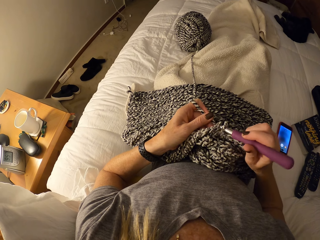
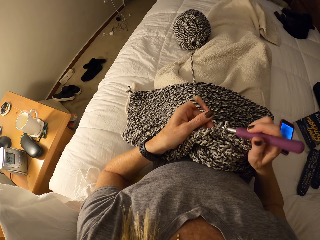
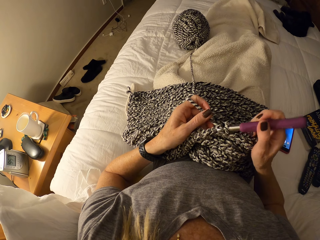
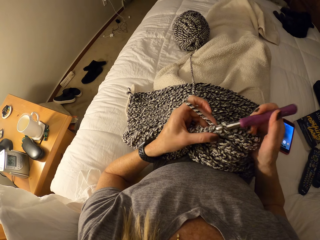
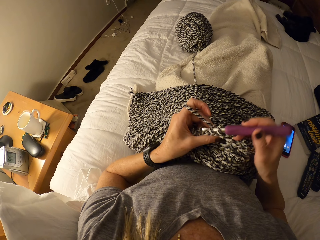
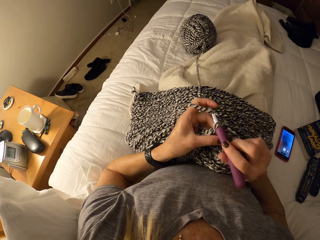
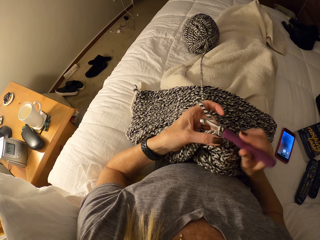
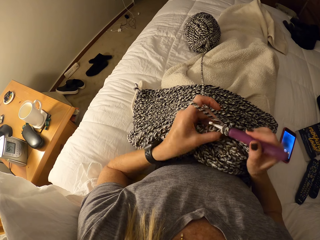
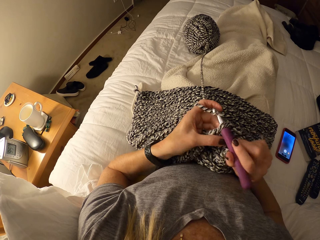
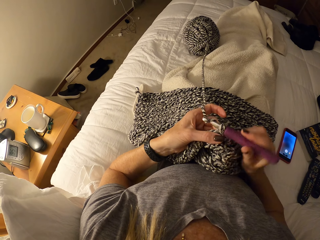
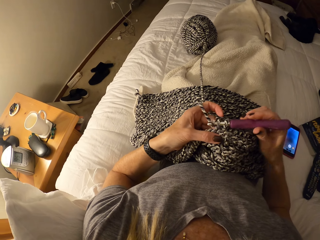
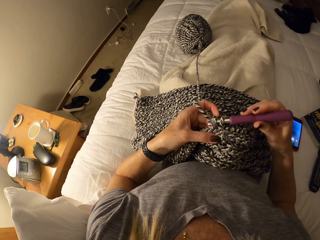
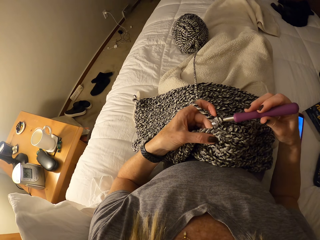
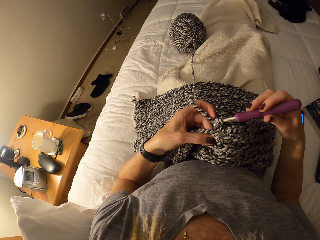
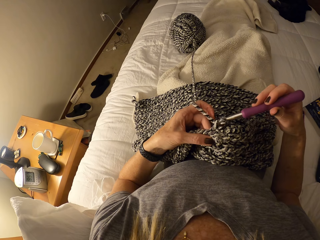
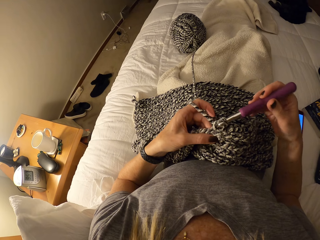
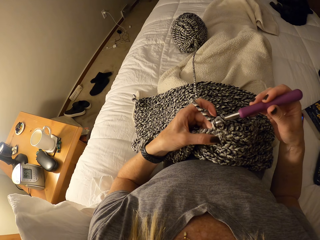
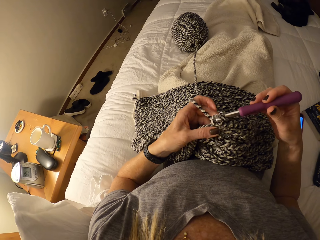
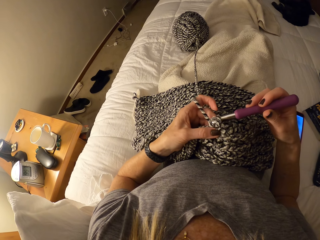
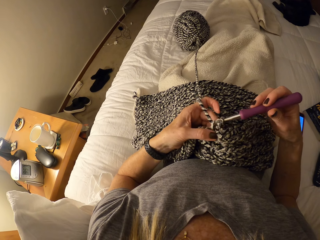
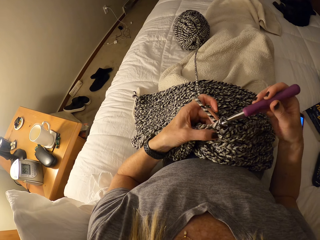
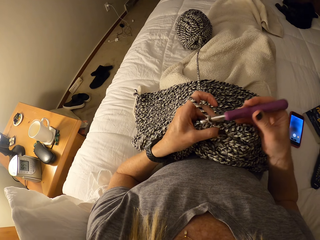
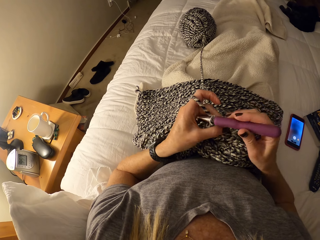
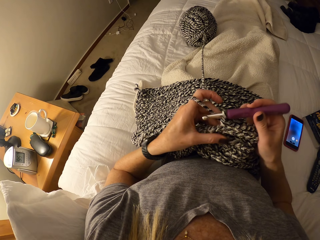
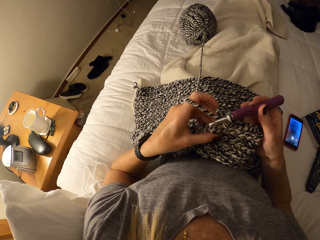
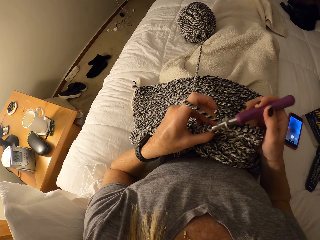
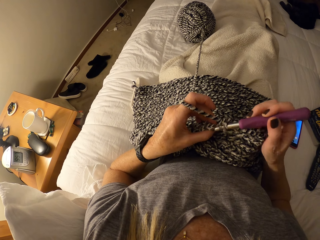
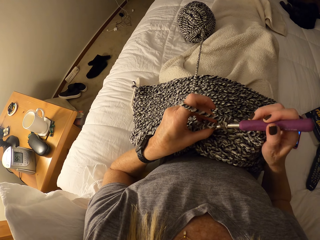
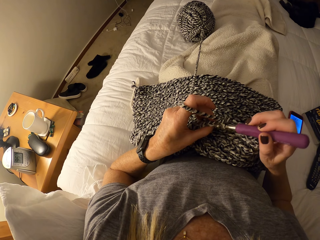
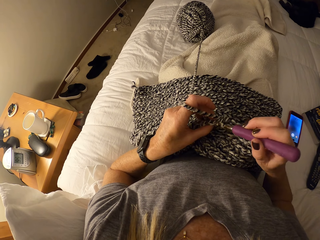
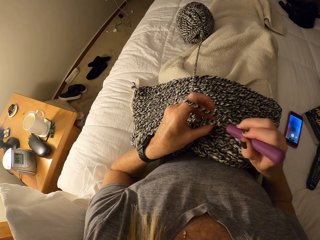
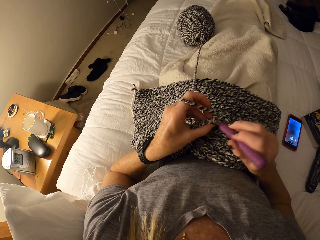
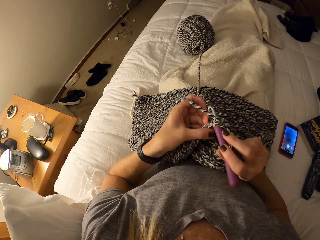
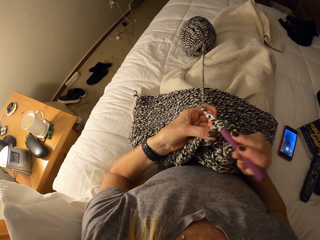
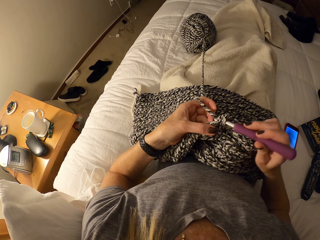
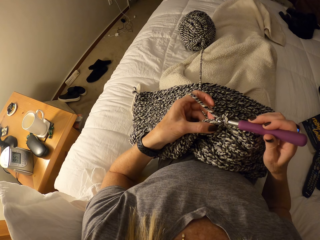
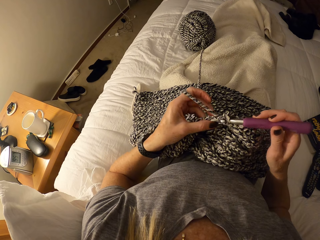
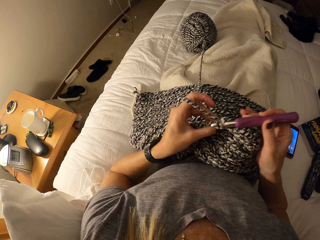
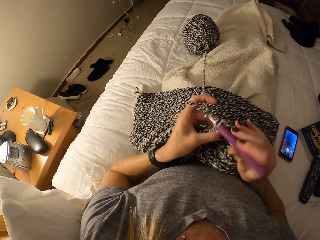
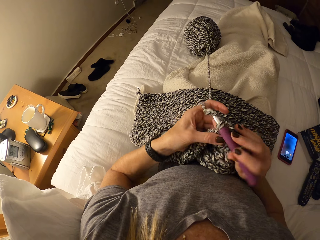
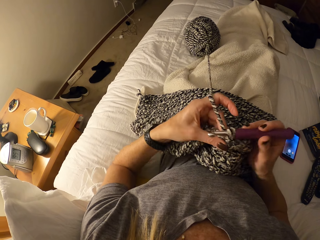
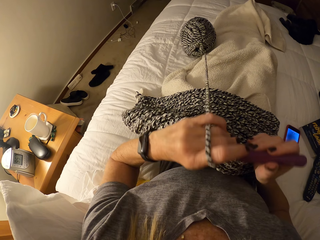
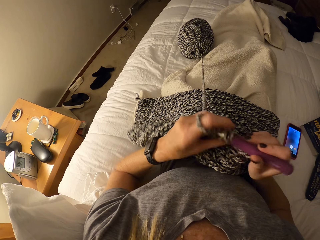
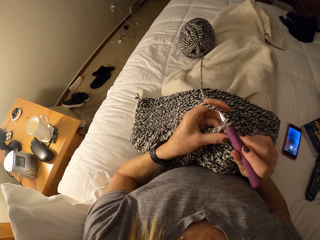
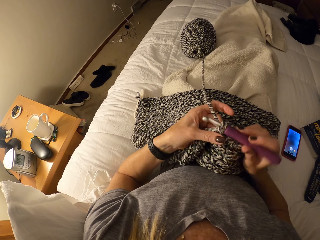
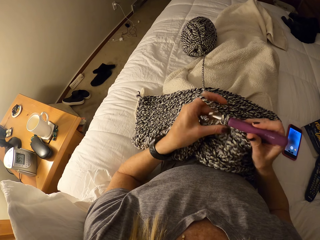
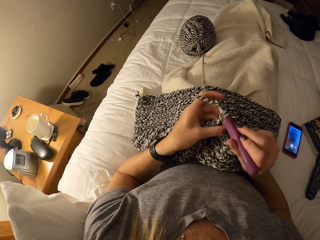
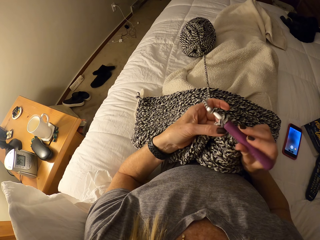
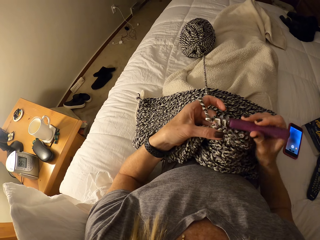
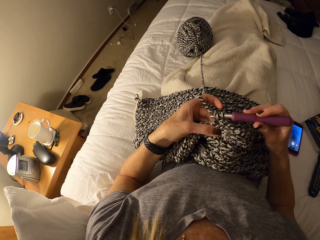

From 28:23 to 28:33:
The camera wearer interlocks loops of yarn with the crochet hook.

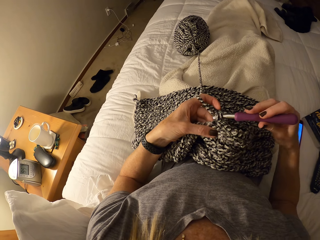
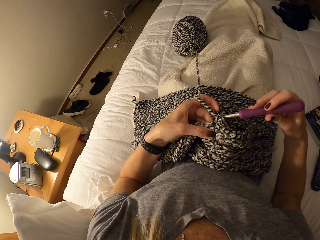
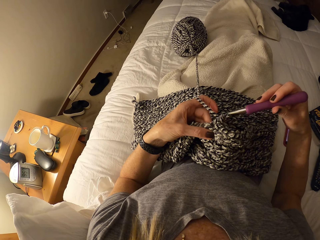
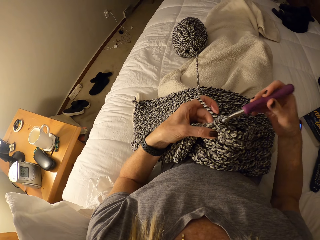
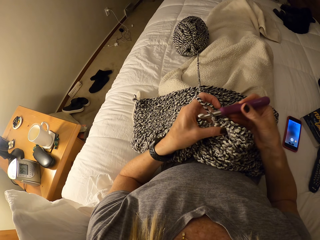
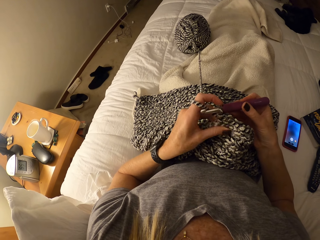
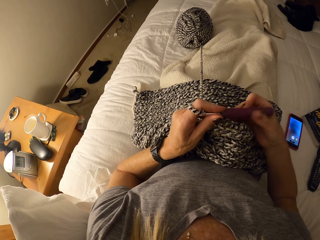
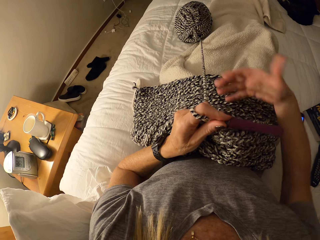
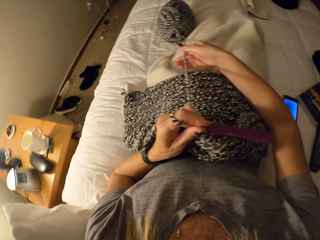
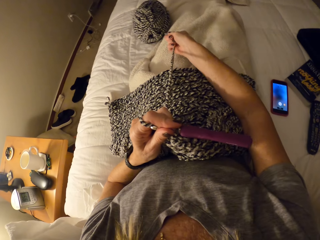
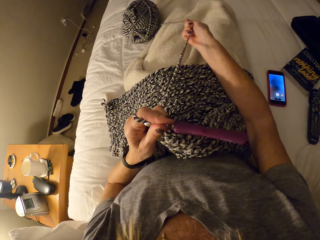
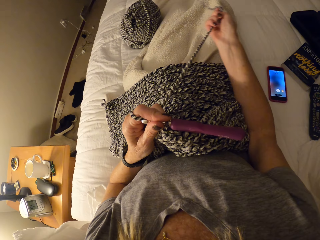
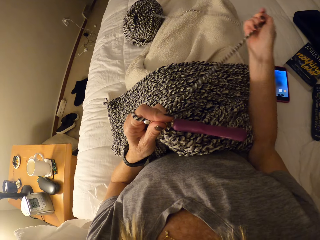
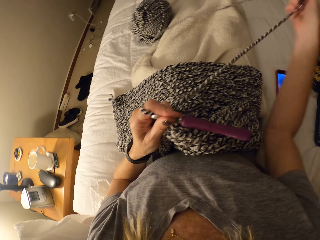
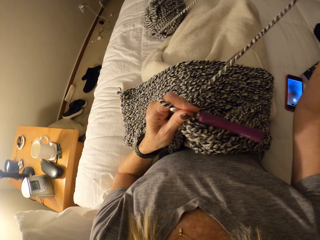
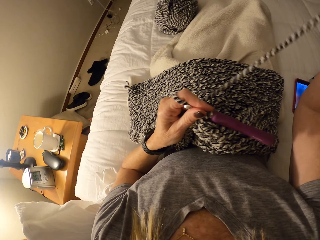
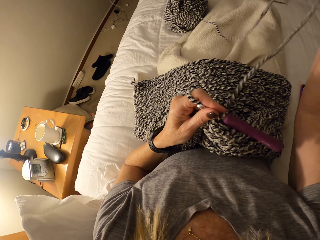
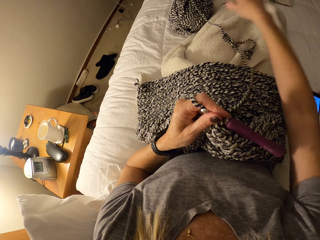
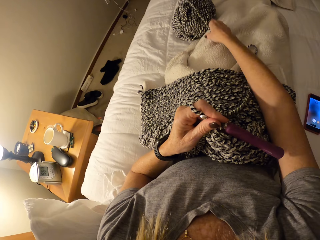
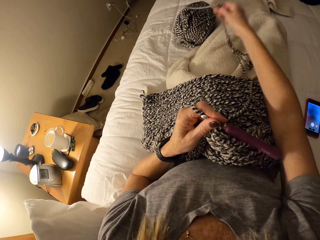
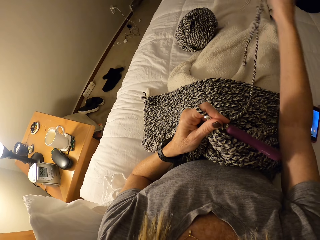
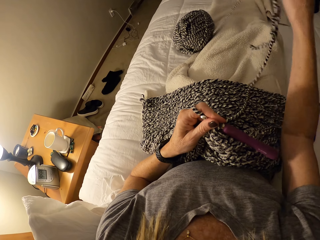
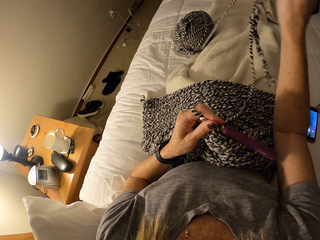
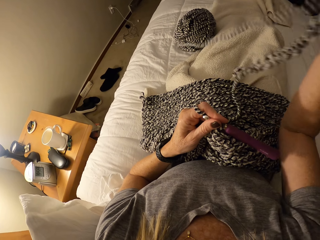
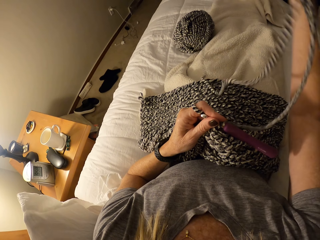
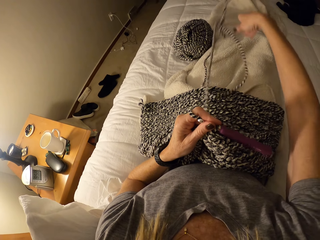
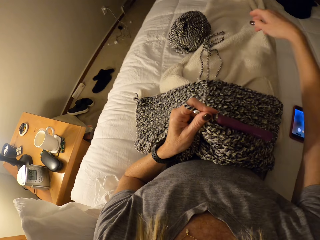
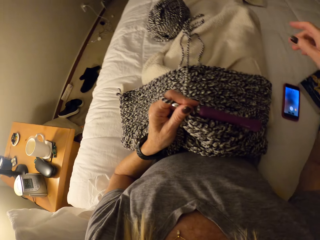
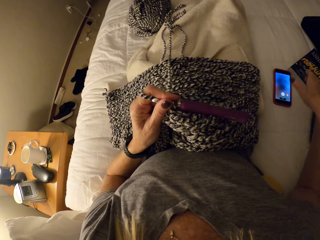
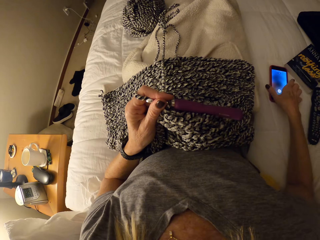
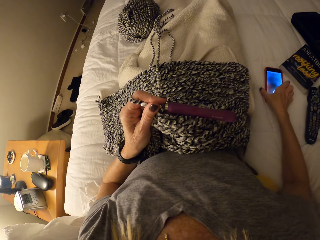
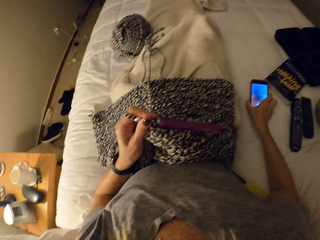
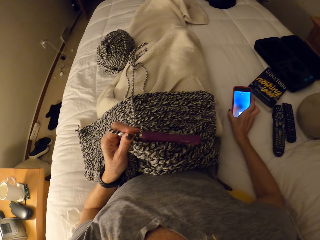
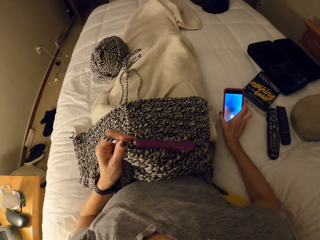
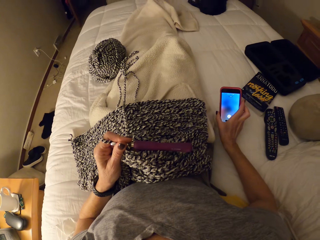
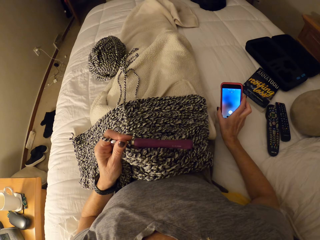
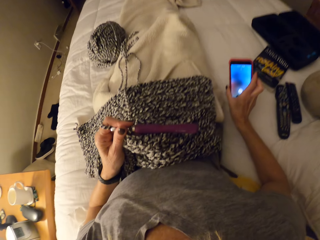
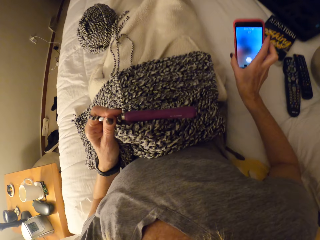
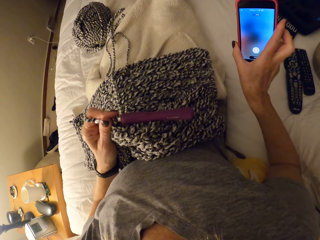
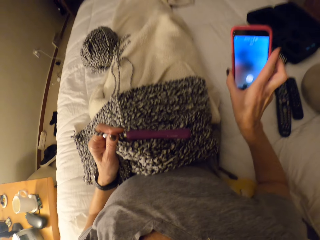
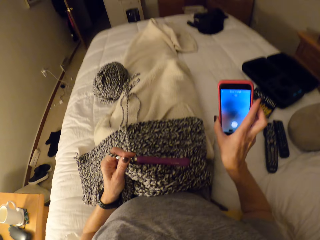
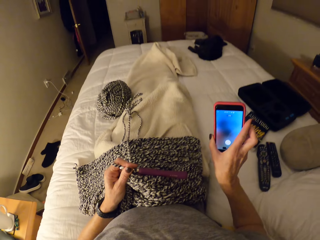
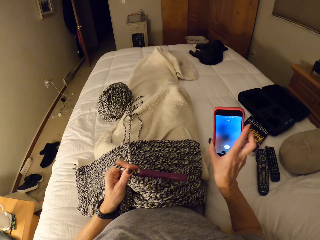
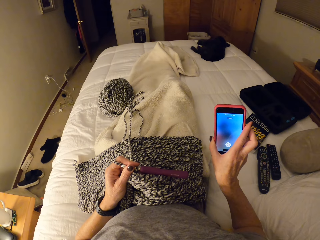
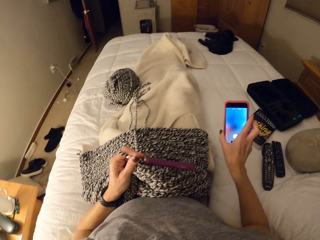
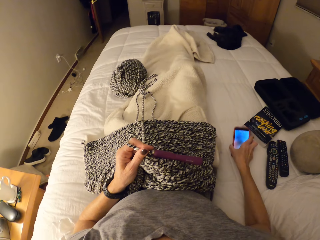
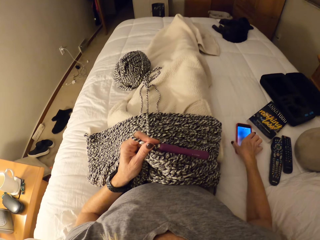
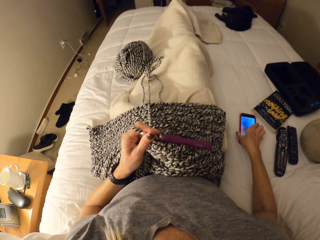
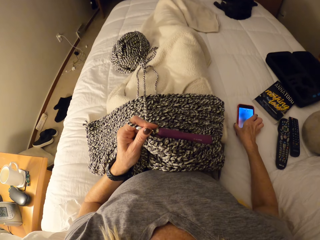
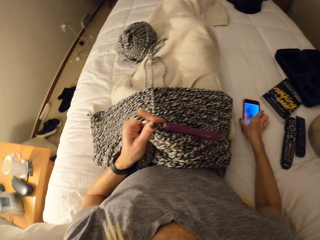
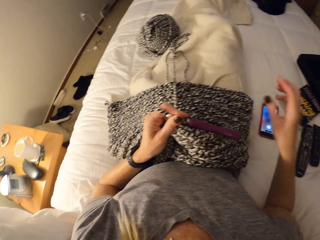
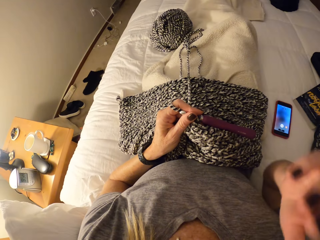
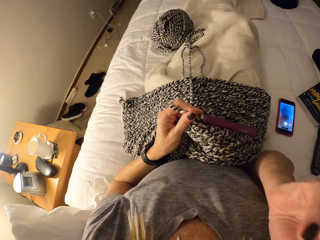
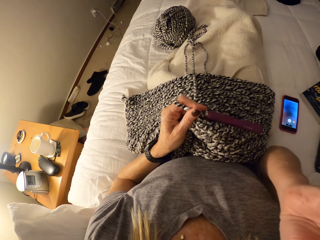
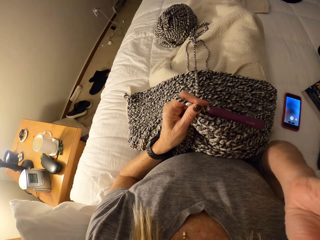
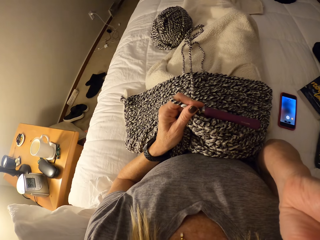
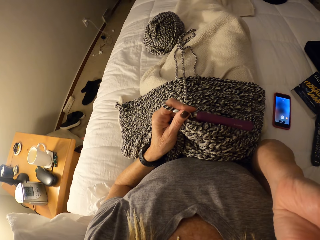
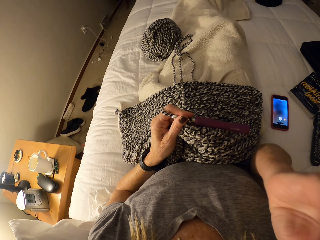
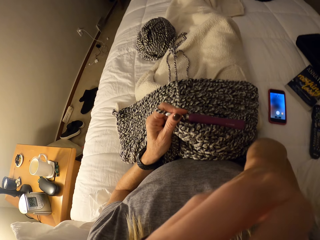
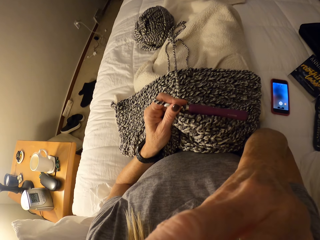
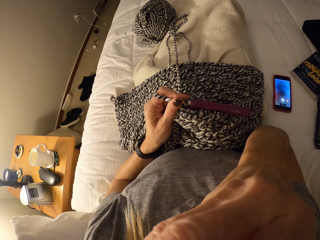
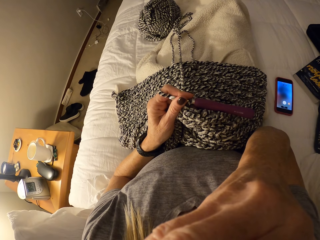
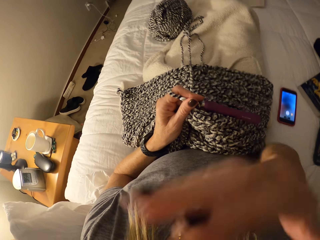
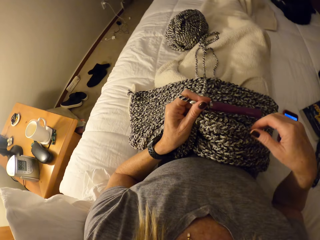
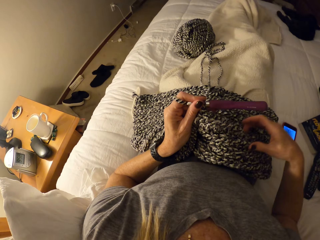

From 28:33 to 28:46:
The camera wearer straightens the knitting thread. They unfold the fabric. They hold a phone. They pick up the phone. They drop the phone. They touch their face.
